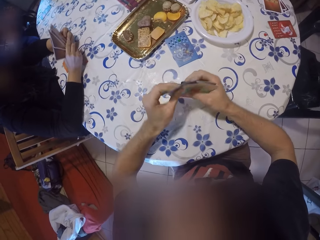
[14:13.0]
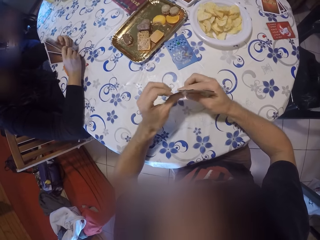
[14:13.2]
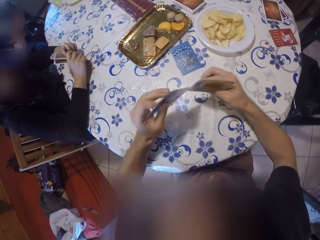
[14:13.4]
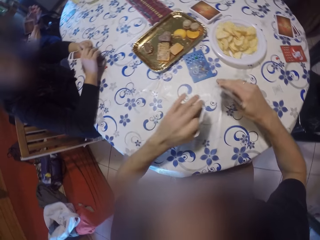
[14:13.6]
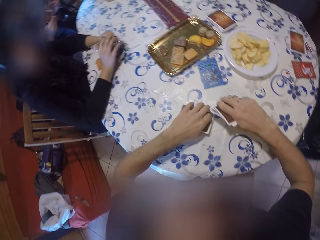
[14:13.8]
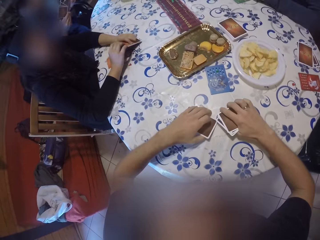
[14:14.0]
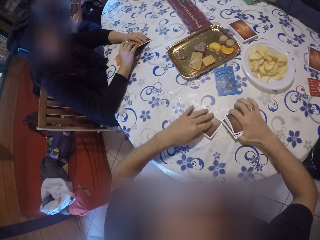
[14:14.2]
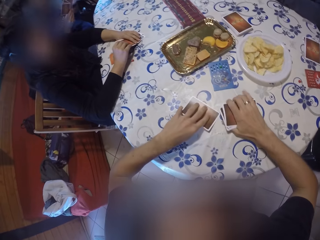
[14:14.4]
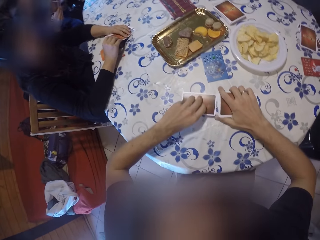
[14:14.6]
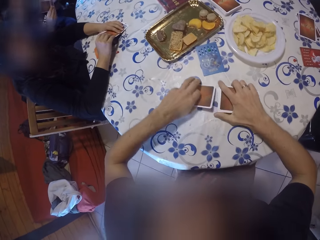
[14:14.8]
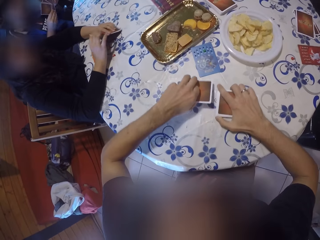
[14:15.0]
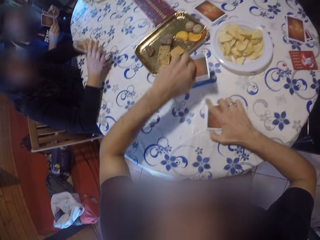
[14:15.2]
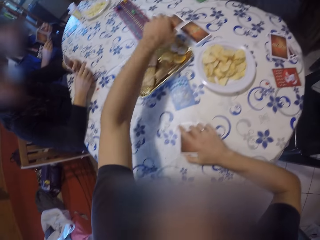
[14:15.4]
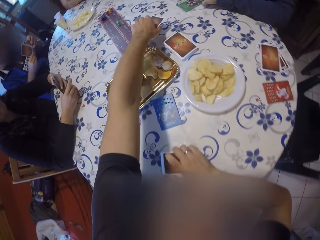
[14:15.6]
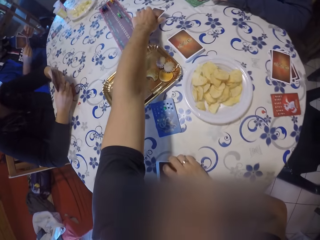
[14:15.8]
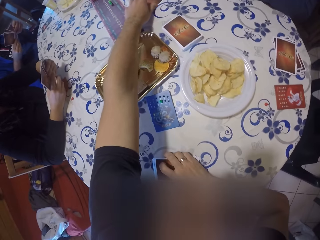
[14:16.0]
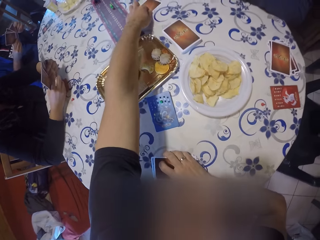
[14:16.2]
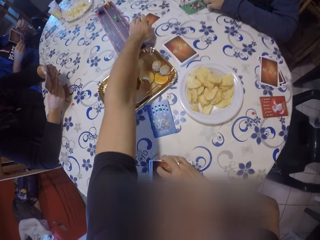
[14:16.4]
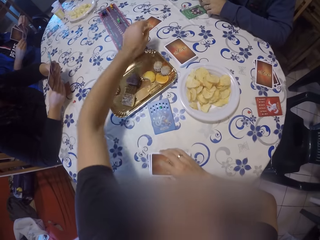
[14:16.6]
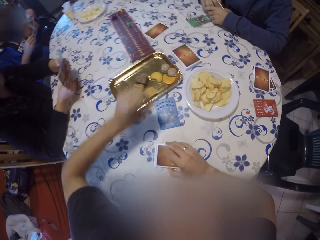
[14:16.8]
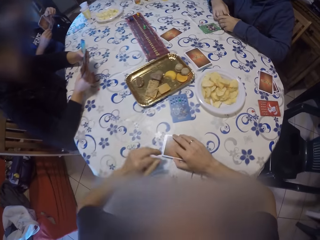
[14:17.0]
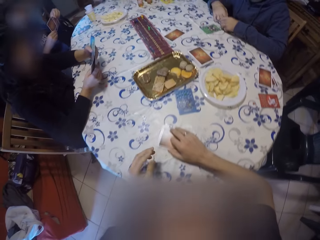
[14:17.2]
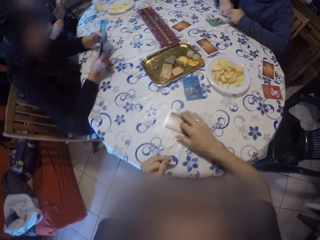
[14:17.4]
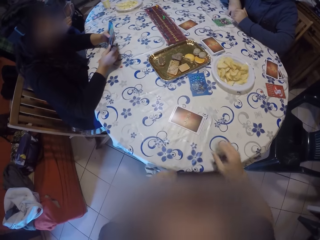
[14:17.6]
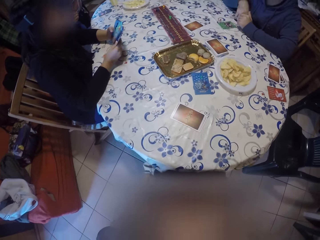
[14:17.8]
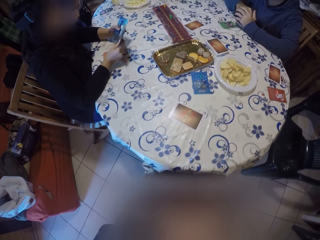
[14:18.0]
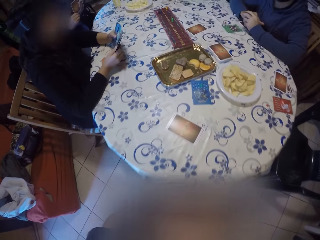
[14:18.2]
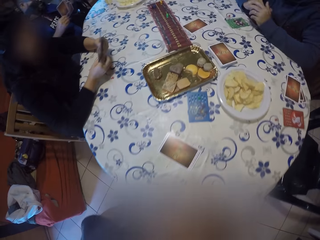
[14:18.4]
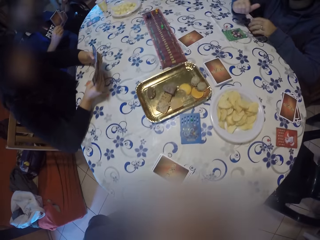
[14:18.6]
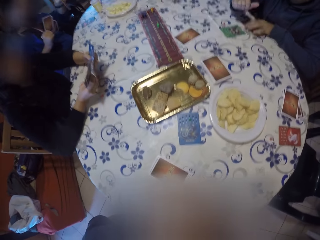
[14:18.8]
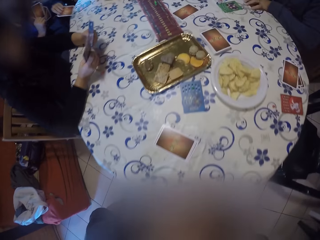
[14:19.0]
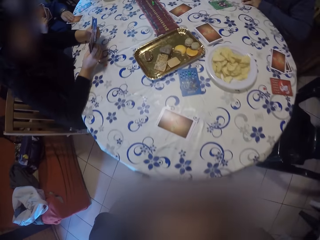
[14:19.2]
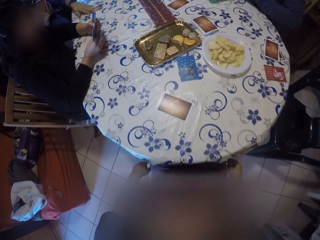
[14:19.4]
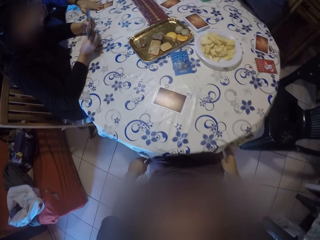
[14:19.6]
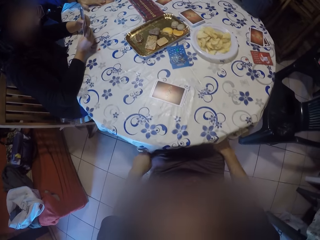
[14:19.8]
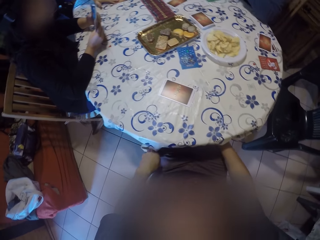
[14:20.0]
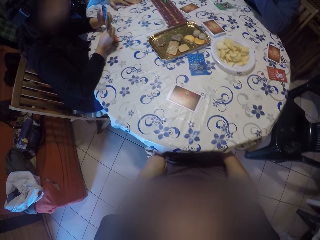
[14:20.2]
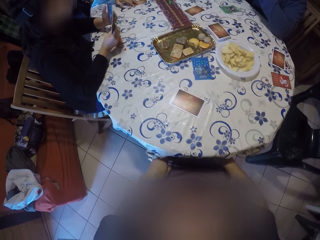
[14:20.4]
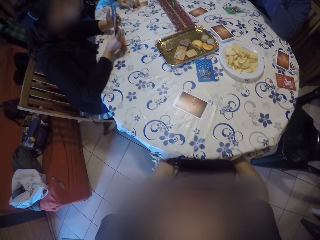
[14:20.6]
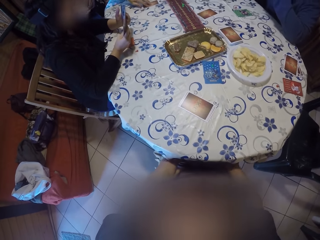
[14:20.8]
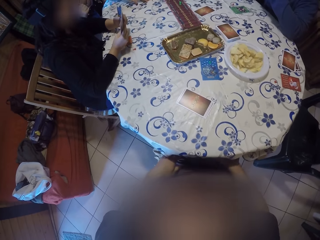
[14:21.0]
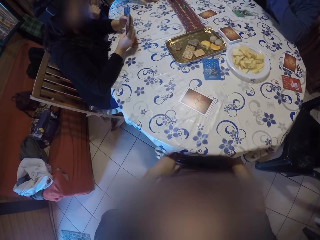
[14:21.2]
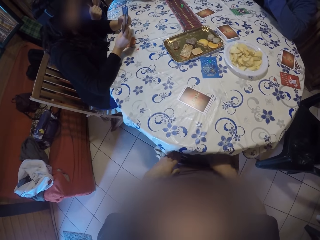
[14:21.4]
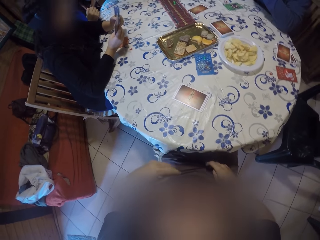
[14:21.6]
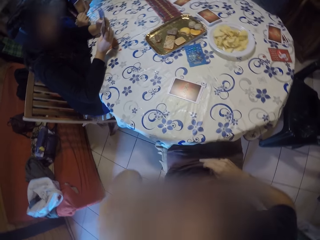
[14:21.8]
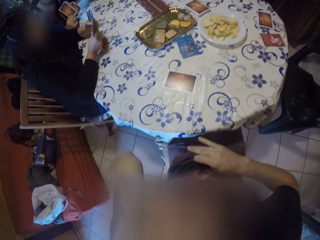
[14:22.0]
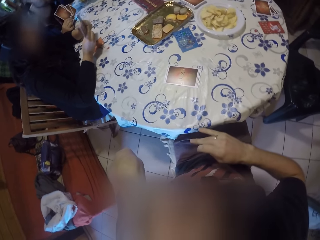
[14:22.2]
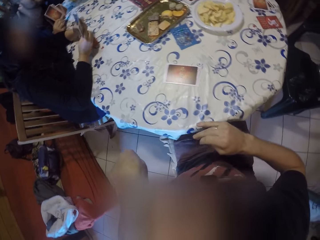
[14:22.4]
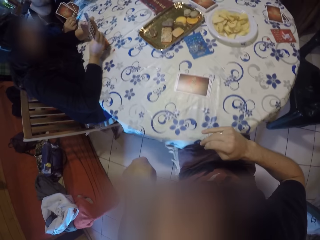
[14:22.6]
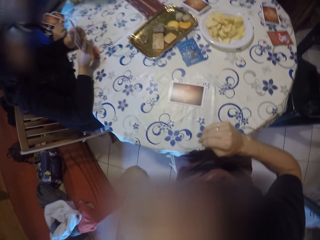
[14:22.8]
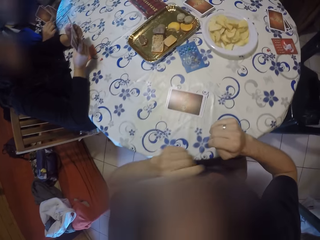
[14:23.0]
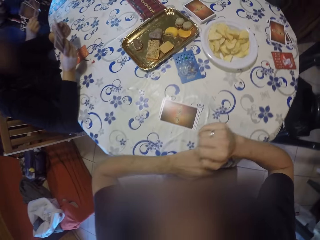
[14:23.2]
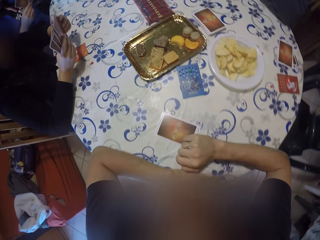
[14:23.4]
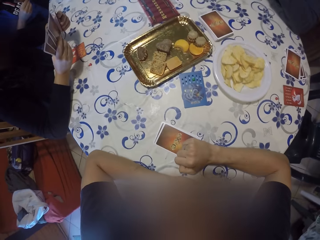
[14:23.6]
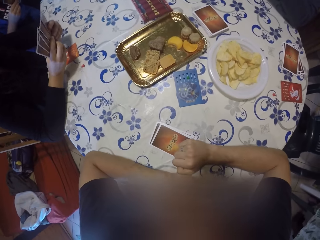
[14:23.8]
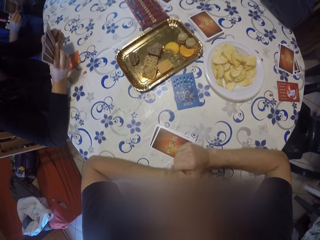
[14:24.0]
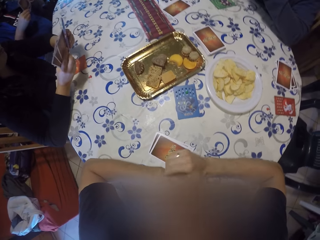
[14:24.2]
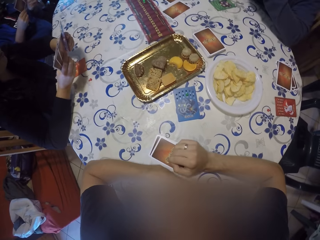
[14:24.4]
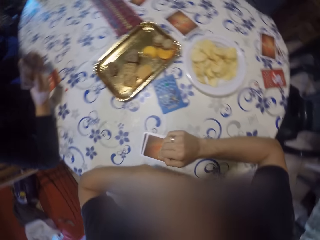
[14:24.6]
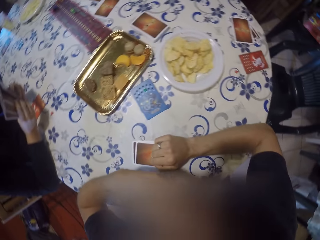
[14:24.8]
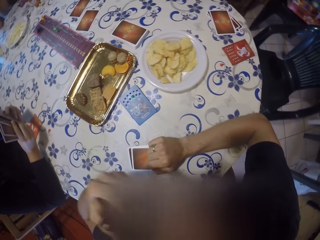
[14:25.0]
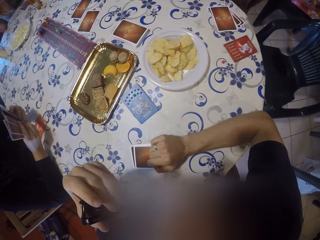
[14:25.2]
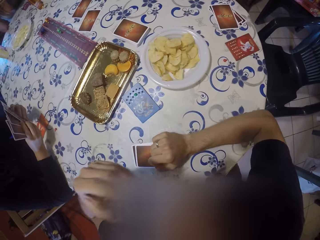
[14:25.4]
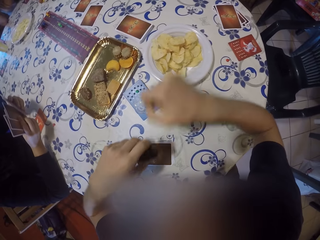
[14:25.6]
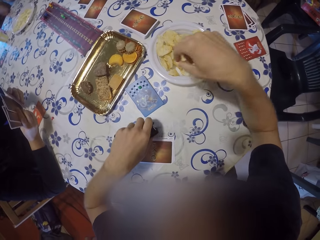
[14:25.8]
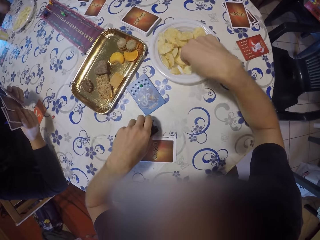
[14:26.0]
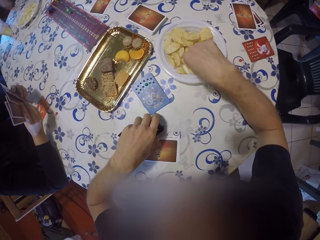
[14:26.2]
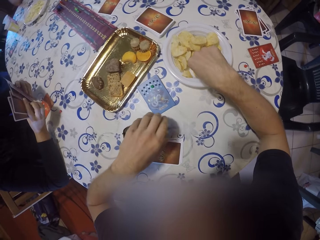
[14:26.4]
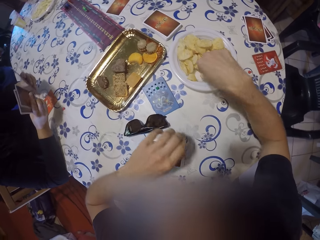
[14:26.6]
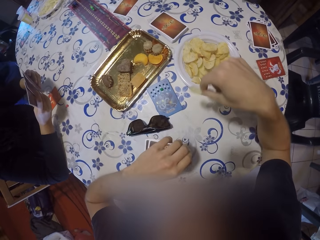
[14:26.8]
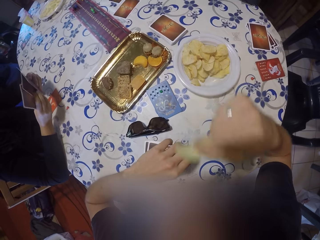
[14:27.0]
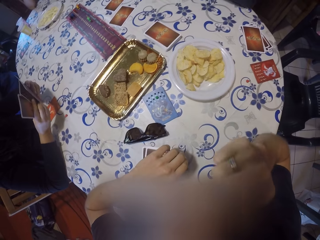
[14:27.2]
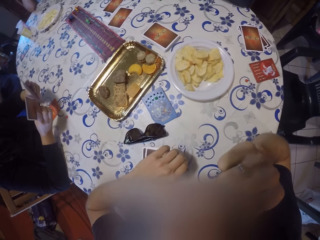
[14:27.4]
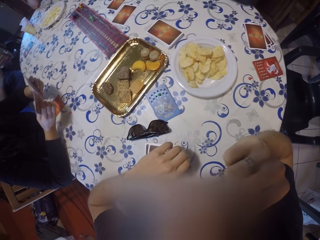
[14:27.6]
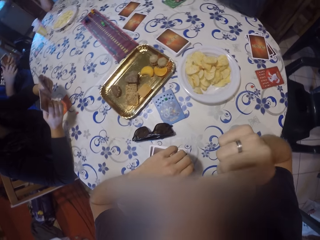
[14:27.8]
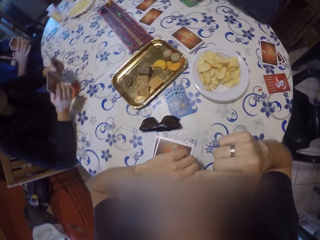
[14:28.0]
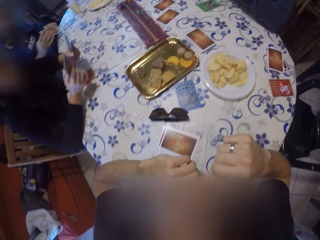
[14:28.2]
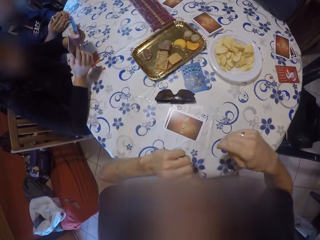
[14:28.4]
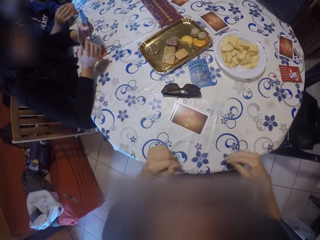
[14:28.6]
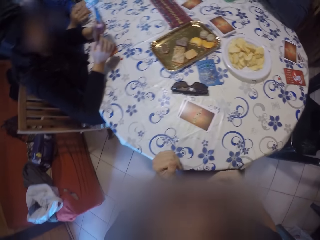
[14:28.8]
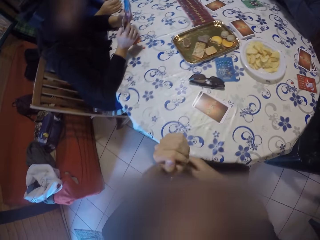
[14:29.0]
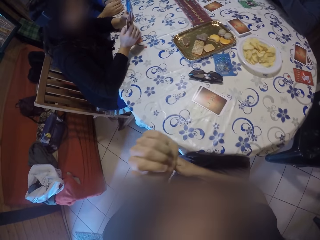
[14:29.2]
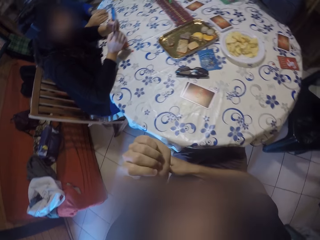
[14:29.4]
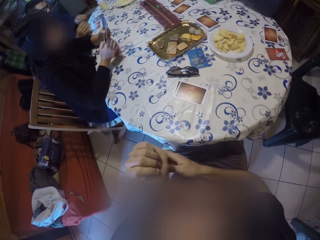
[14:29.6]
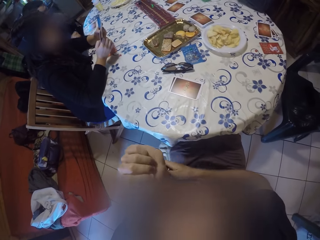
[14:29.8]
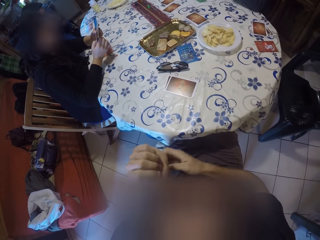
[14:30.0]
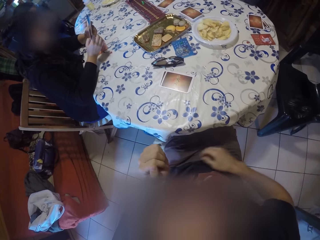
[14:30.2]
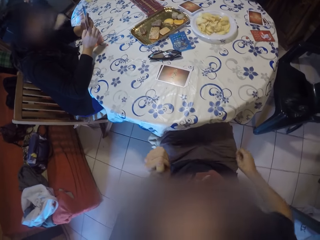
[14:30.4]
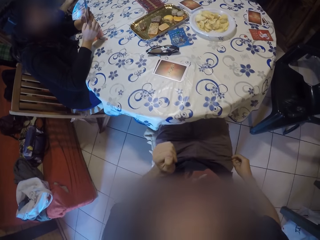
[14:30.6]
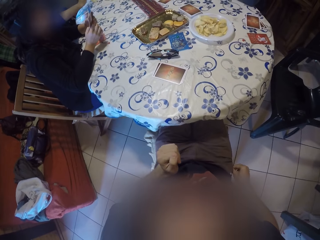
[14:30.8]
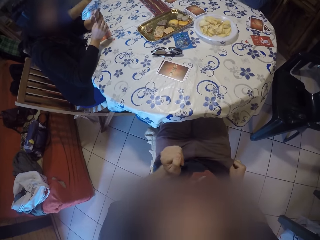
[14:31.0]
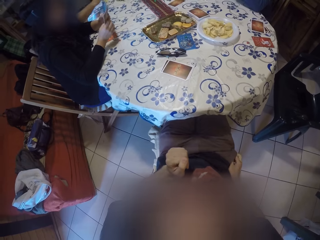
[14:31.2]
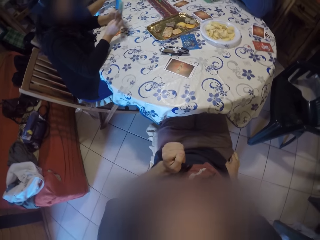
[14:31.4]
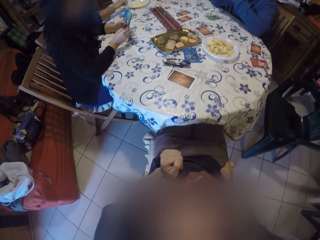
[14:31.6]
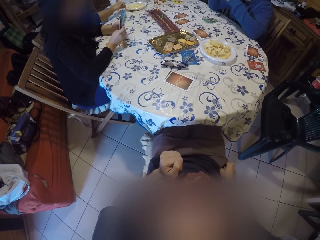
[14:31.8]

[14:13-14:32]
A woman shuffles the cards with her hands. The camera wearer pulls some cards from the cards with his left hand. He drops the card in his left hand on the table. He drops the card in his right hand on the table. He picks the cards from the table with his left hand. Another woman spreads cards with her hands. The camera wearer drops the card on the table with his left hand. He shifts the cards on the table with his right hand. He places his left hand on the table. He removes his left hand from the table. He removes his right hand from the card on the table. He leaves the cards on the table. A third woman picks a card from the table with her left hand. The camera wearer scratches his lap with his right hand. He wipes his face with his left hand. He scratches his ear with his left hand. He places his hands on the table. He removes a pair of glasses from his face with his left hand. He raises his left hand up. He drops the pair of glasses on the table with his left hand. He picks a chip or food from a plate on the table with his right hand. He puts the chip in his mouth with his right hand. He eats the food. He removes his hands from the table. The first woman hits the cards on the table with her hands. The camera wearer scratches his left arm with his right hand. The first woman removes her hands from the table. The camera wearer scratches his left hand with his right hand.

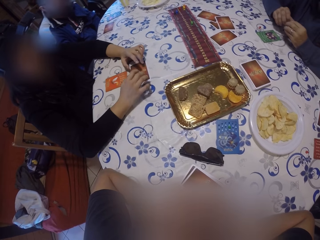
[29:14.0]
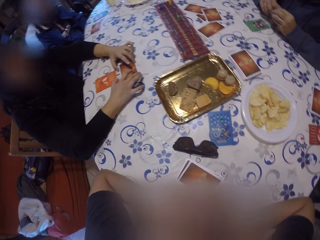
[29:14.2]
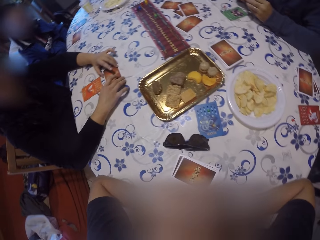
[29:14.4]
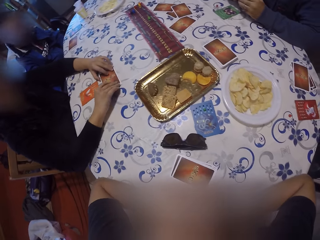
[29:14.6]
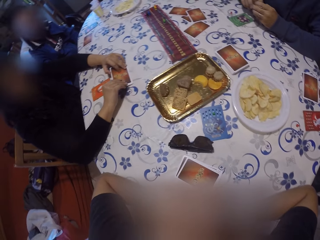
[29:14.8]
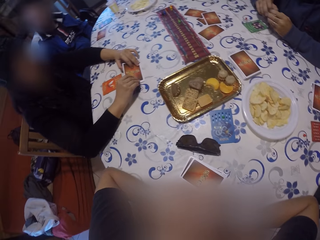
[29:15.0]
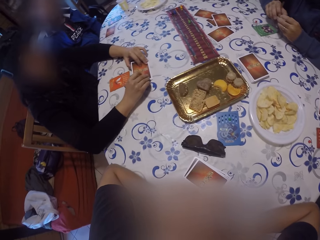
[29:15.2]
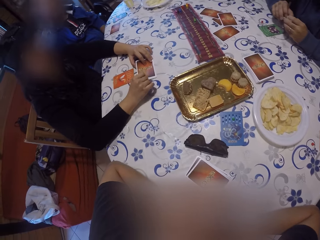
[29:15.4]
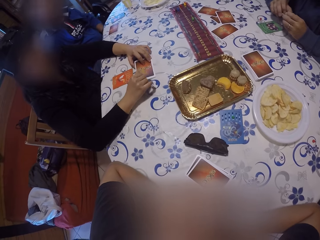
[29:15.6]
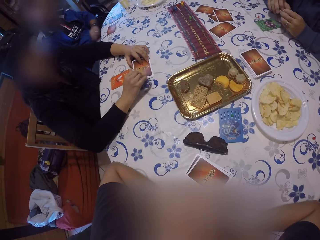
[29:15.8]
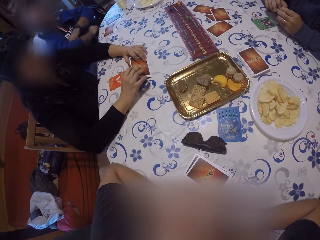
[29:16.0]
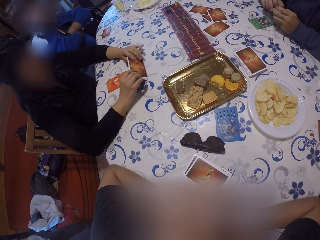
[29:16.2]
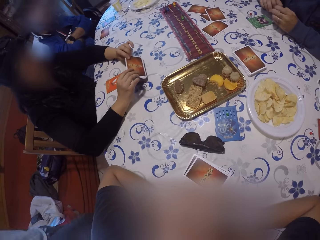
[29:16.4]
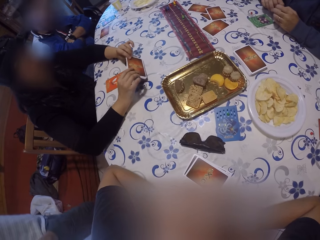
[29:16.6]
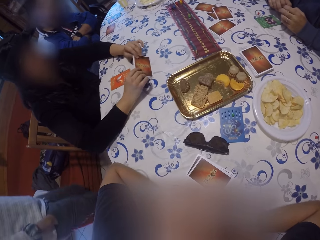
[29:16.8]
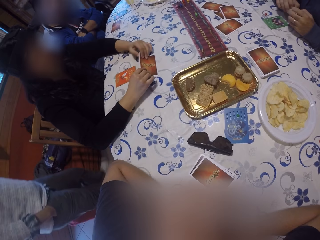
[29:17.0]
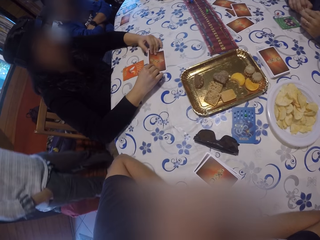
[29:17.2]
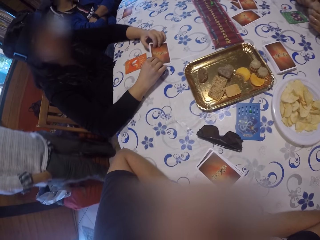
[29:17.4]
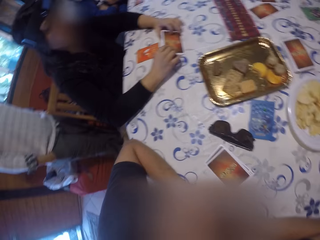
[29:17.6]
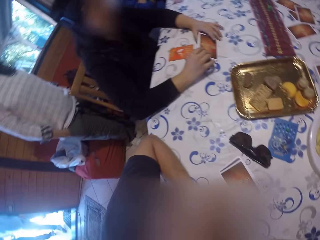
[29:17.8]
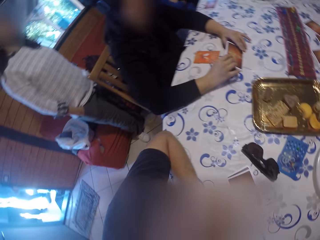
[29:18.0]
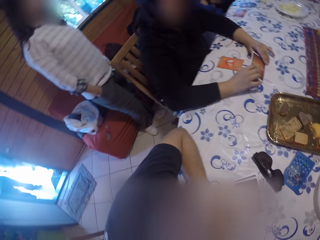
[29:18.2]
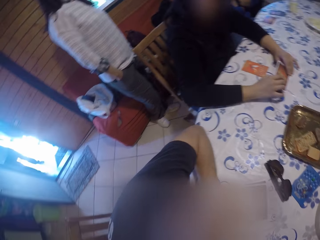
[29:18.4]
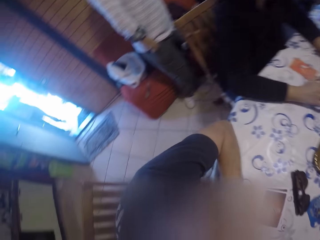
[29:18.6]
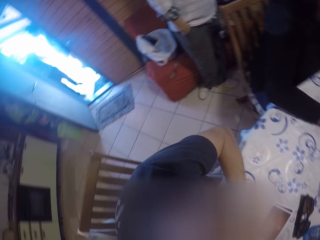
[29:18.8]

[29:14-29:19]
A woman picks a card. The woman opens the card on the table with both hands. Another woman walks into the dining room. The first woman taps the table with the card. The other woman stands.
